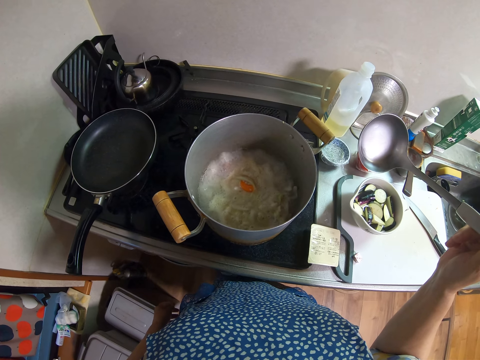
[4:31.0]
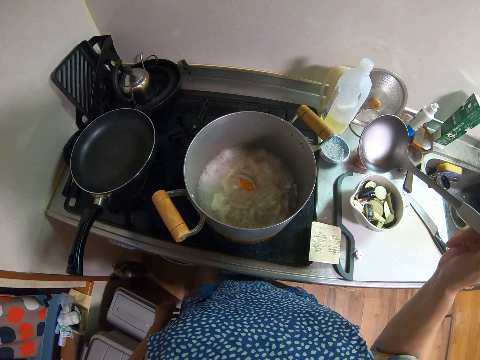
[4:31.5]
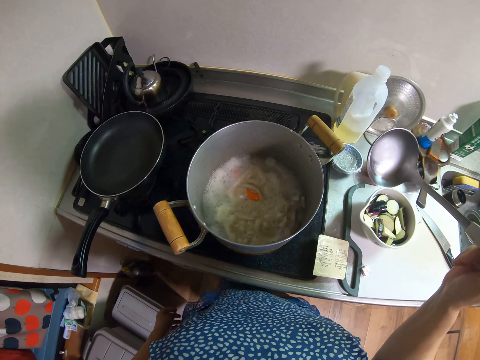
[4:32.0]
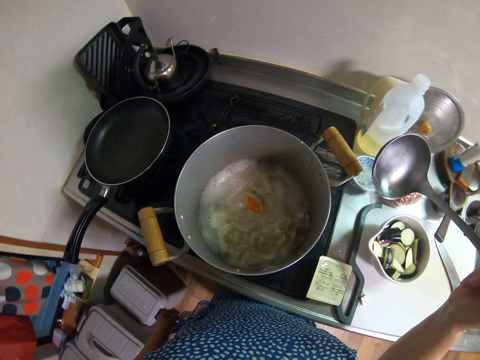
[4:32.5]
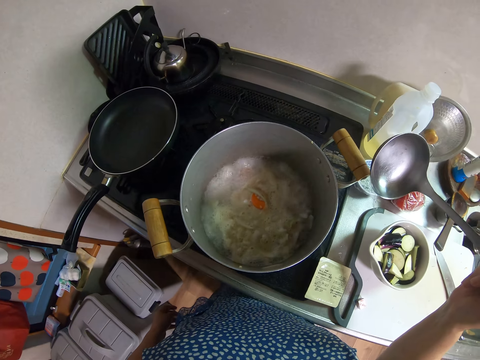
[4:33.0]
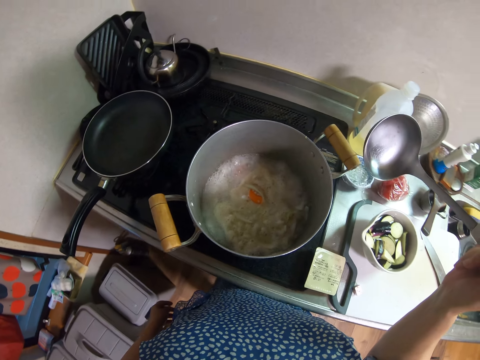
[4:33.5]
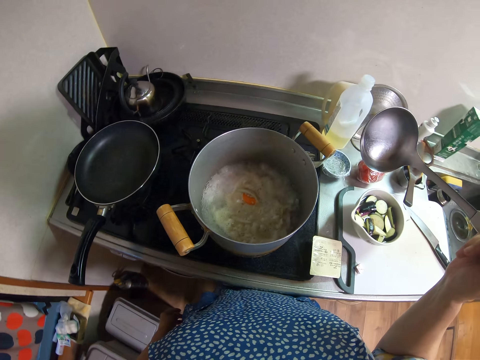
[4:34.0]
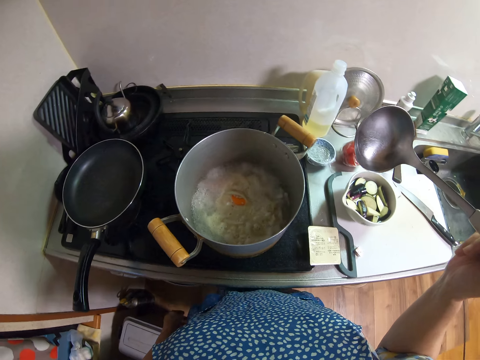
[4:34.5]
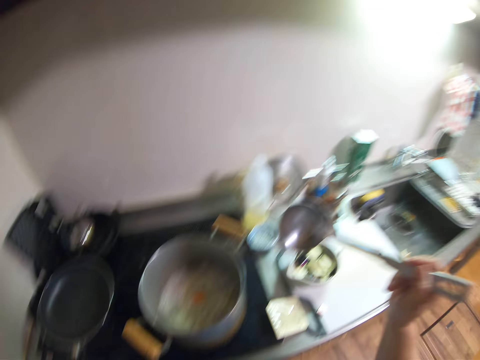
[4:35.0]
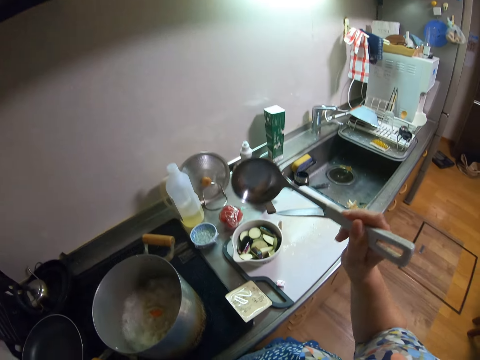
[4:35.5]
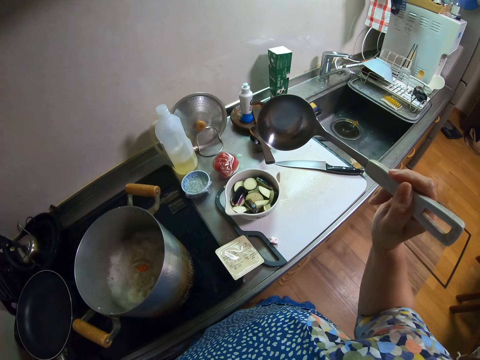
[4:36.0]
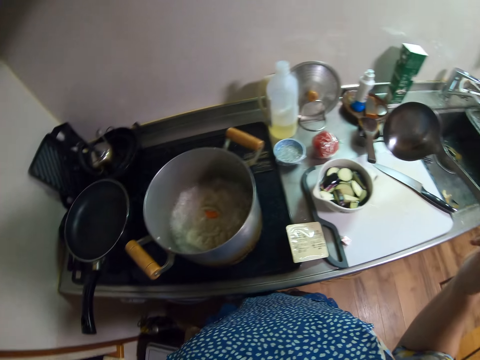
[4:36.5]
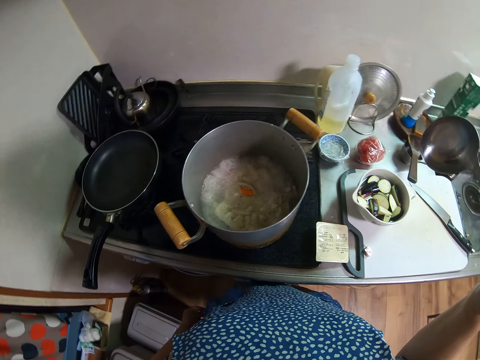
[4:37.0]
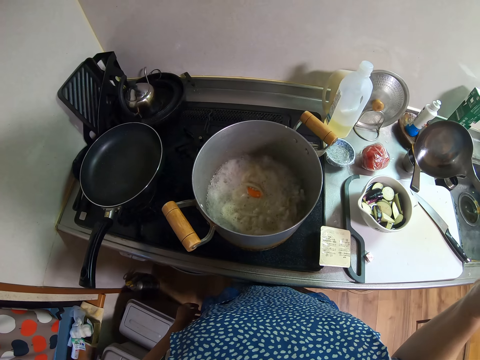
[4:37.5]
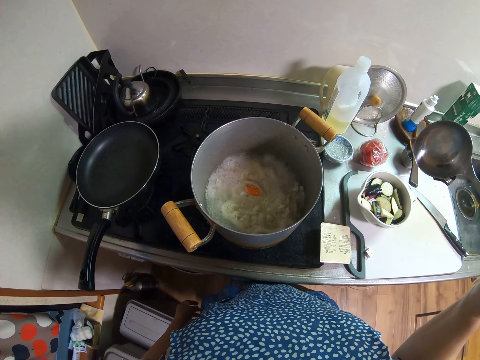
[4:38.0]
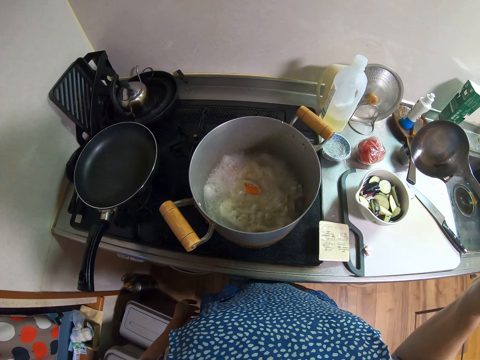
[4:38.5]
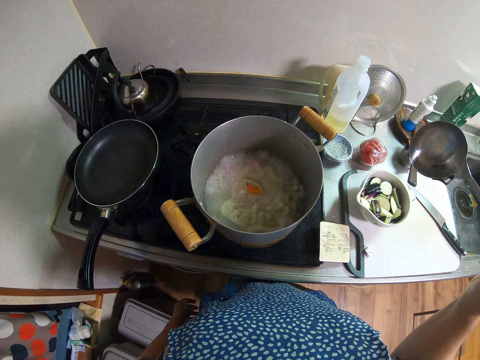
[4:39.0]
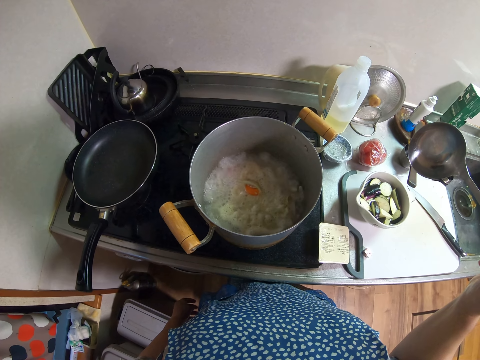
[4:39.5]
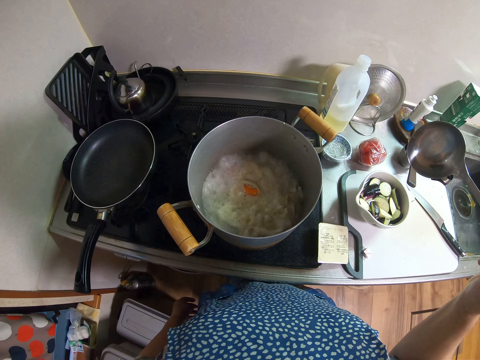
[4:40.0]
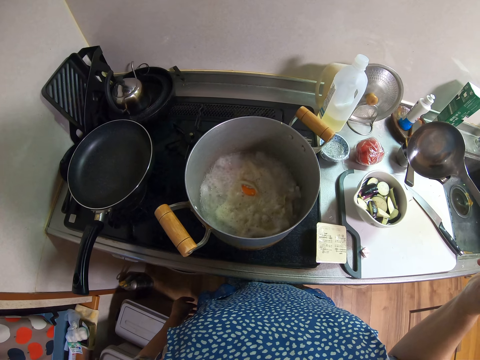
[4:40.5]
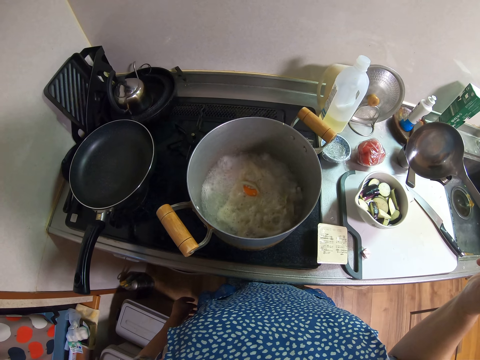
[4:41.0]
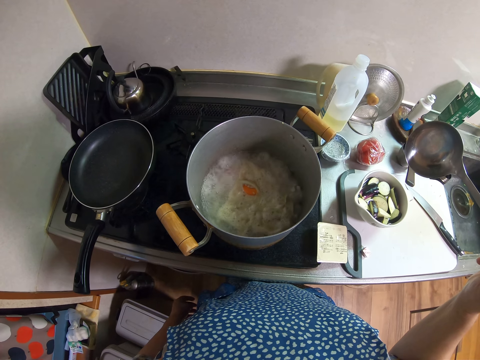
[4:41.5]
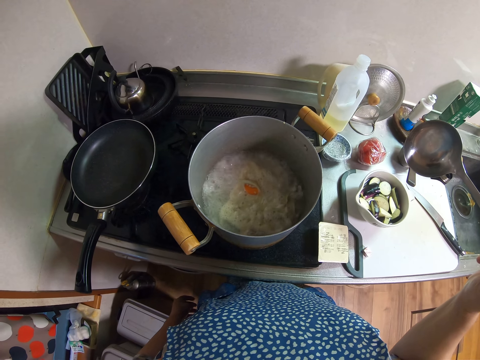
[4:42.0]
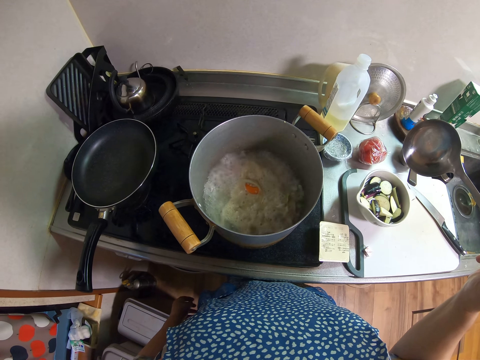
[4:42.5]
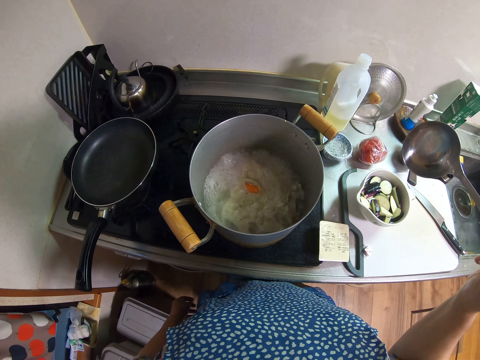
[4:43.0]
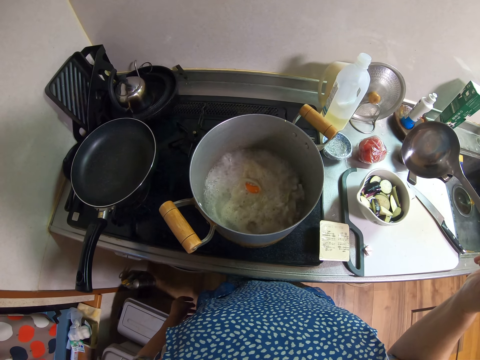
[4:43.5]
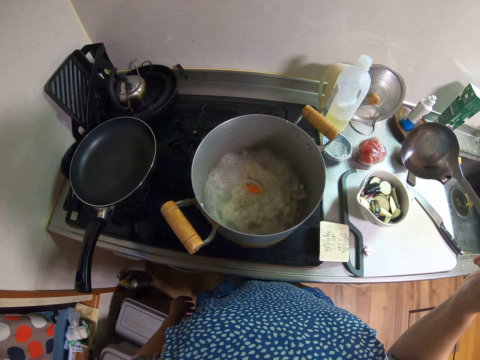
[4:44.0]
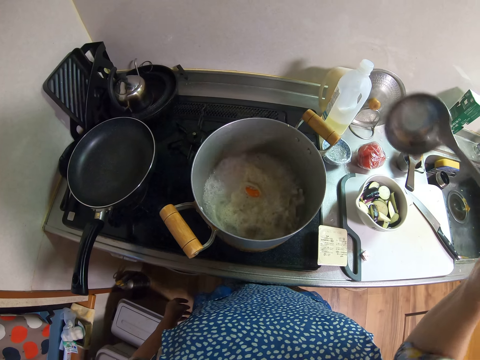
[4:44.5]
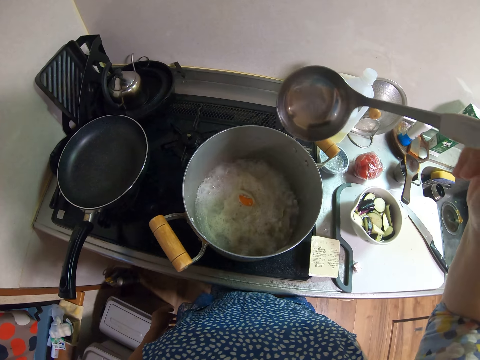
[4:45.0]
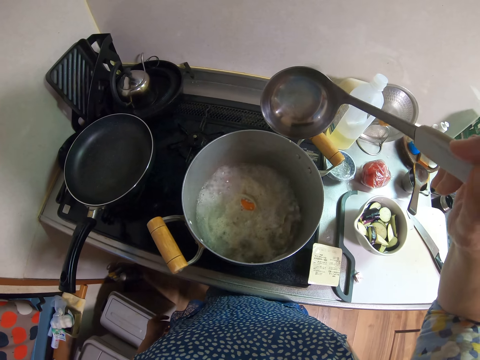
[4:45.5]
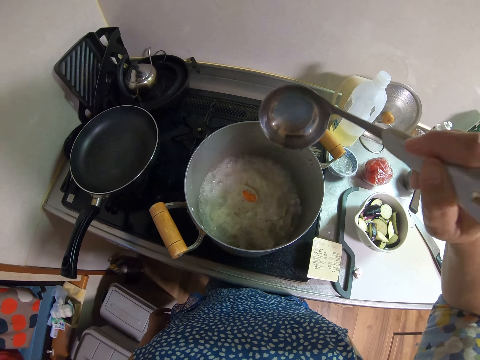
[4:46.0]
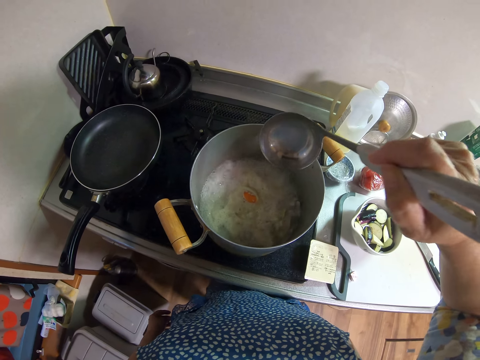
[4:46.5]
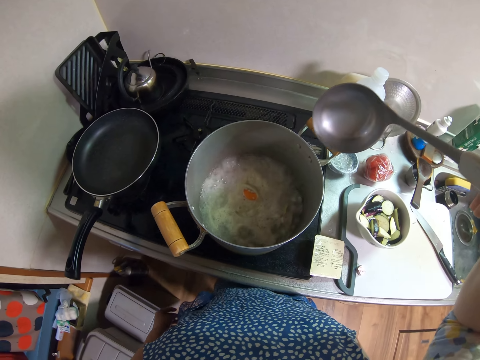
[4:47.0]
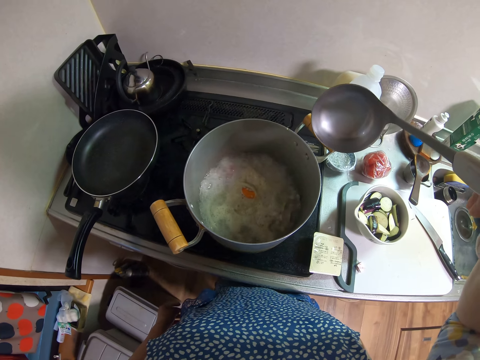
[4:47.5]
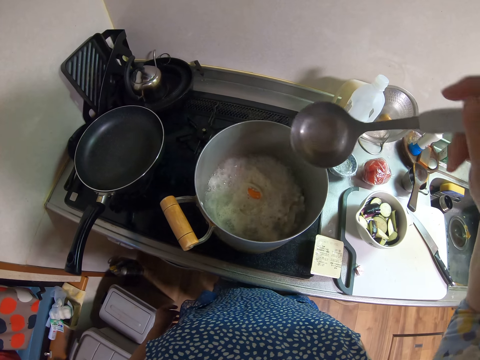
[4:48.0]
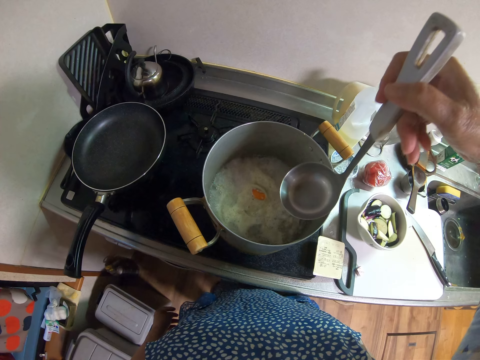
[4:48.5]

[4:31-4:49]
The camera wearer looks around the kitchen. They look at the cooking pot. They move the soup scoop spoon over the cooking pot.

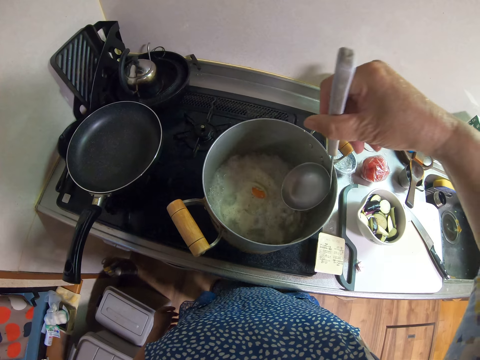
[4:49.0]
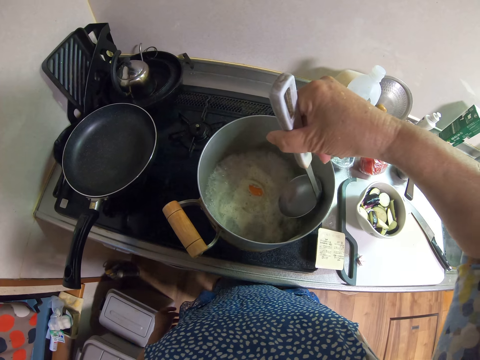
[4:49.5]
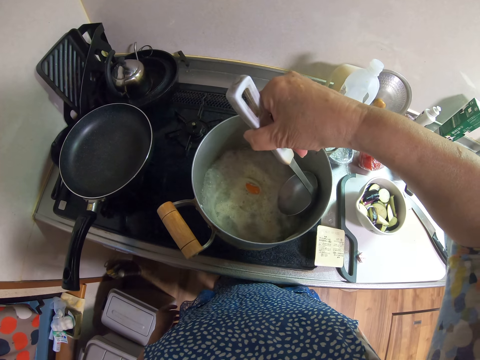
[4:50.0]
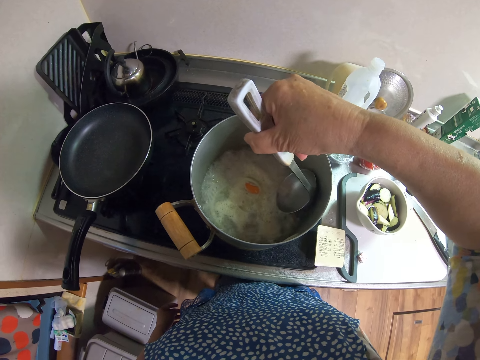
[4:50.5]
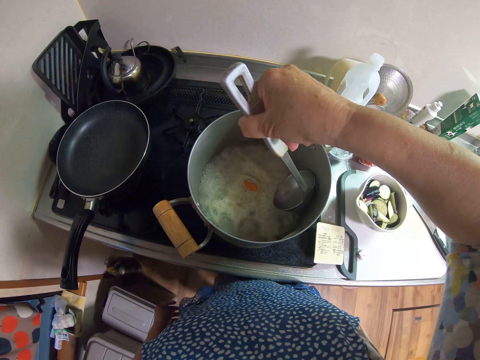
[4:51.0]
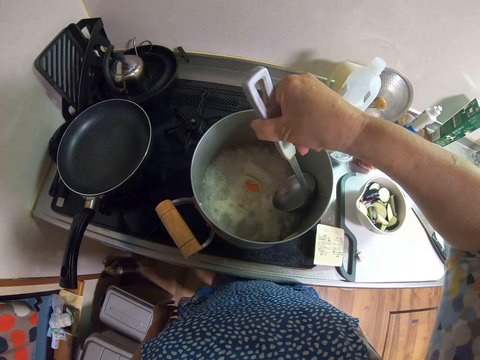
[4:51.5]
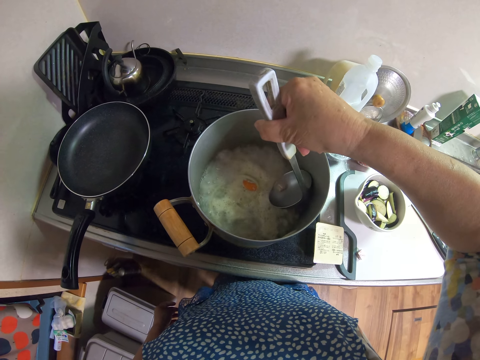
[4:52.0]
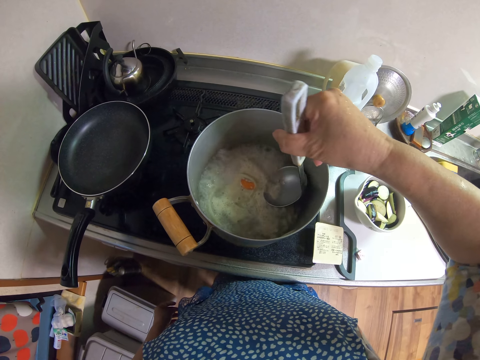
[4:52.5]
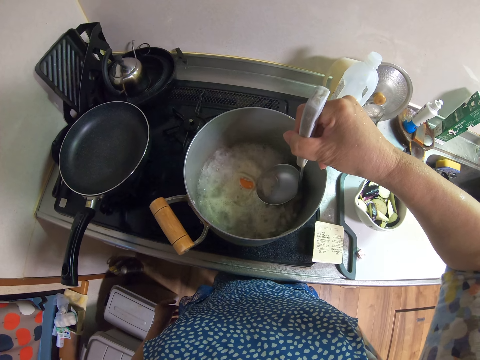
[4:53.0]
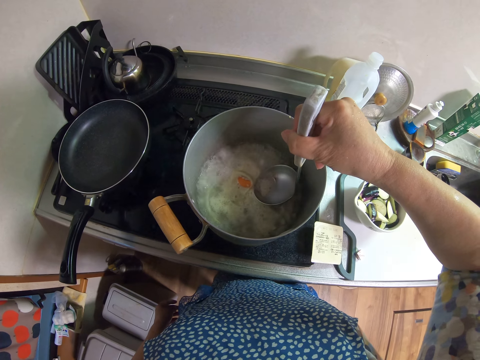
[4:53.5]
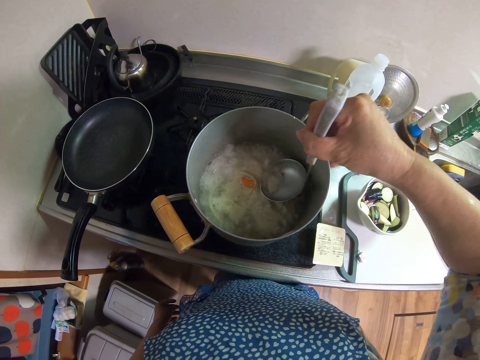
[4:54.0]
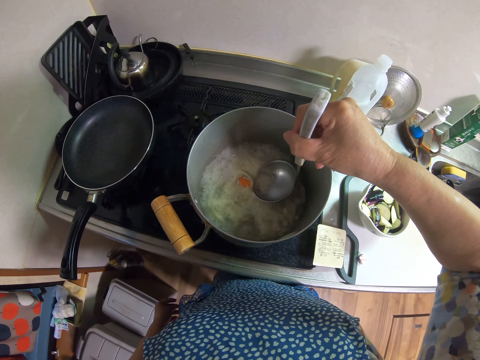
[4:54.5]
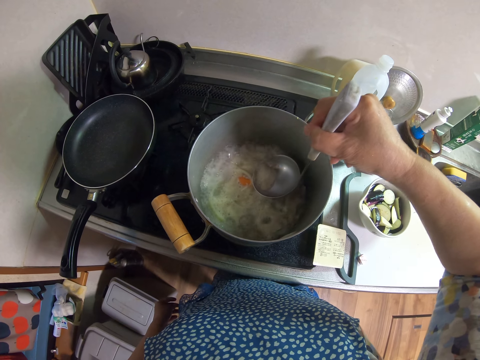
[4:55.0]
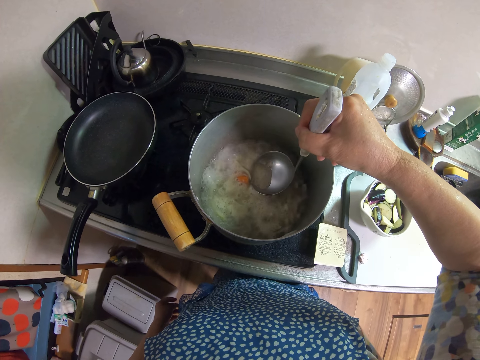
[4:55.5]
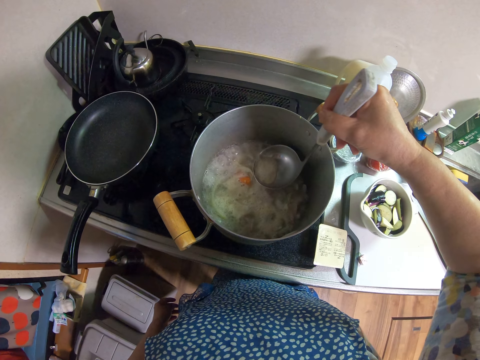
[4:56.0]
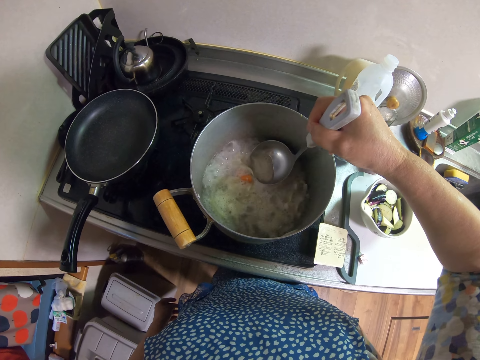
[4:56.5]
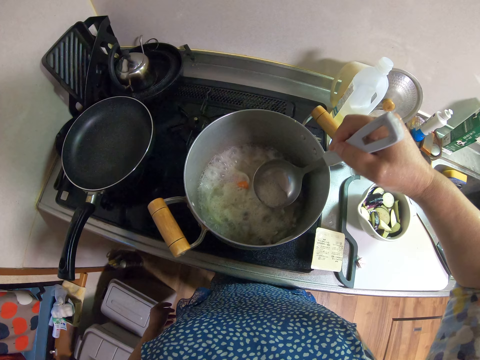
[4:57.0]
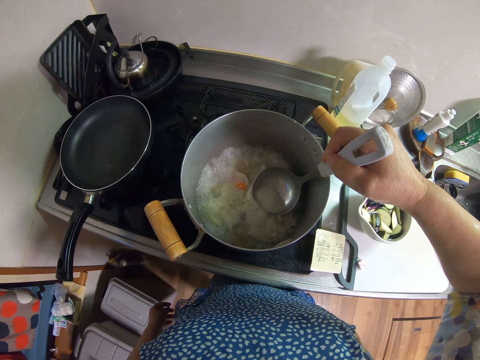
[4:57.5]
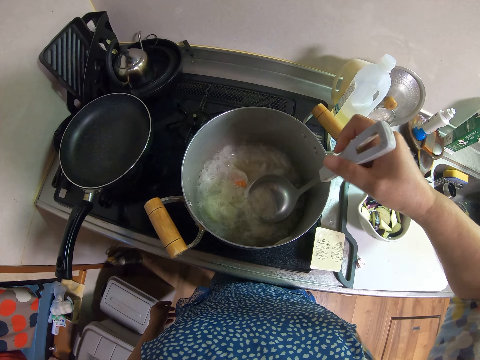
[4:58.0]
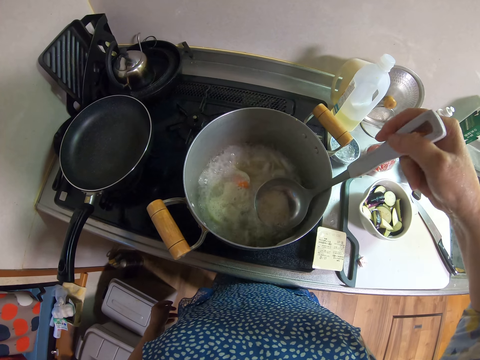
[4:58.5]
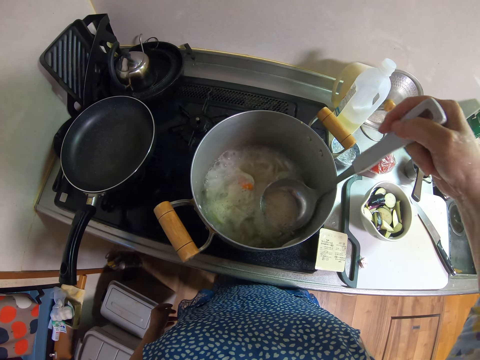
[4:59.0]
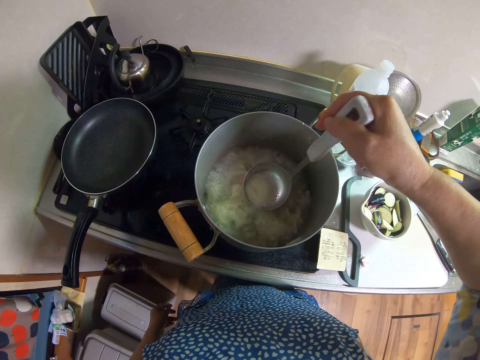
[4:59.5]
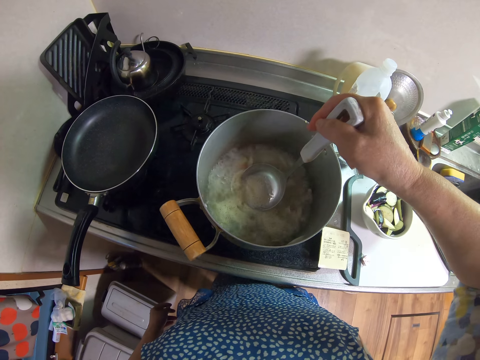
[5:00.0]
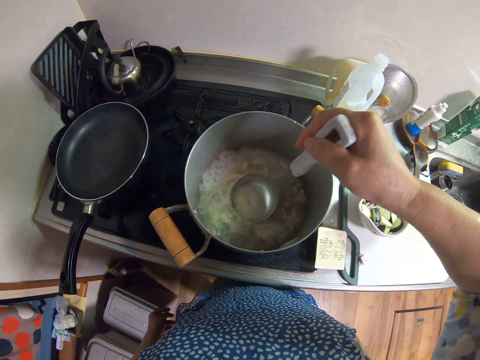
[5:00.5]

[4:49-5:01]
The camera wearer drains water from the pot with a cooking spoon. They scoop broth with the serving spoon.
